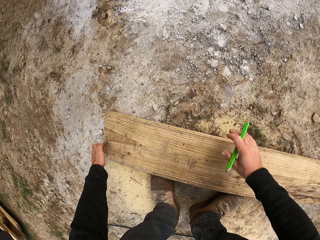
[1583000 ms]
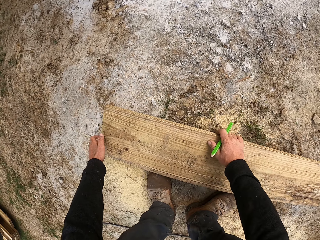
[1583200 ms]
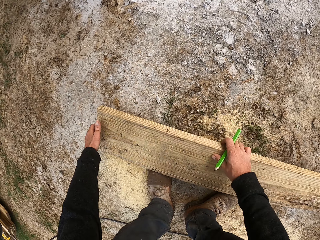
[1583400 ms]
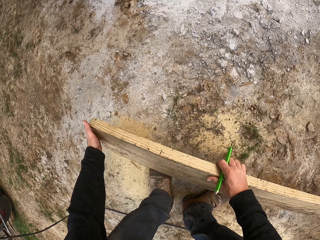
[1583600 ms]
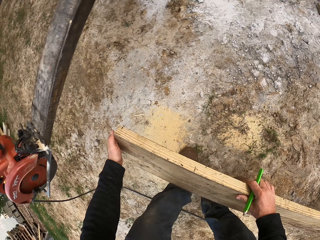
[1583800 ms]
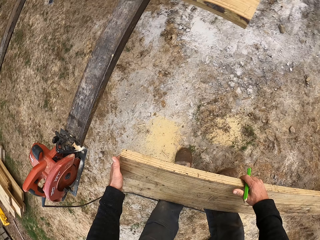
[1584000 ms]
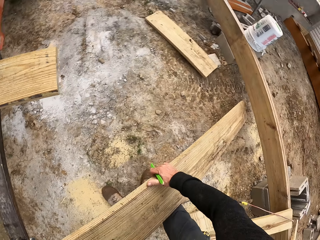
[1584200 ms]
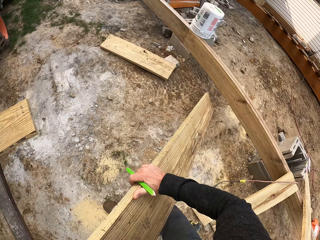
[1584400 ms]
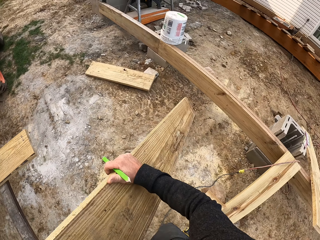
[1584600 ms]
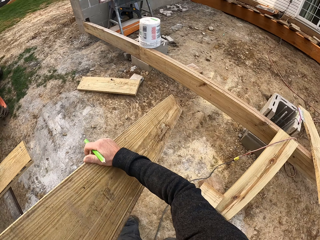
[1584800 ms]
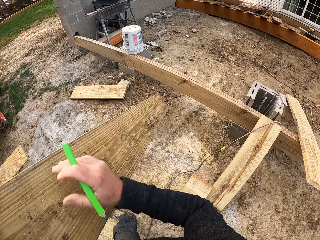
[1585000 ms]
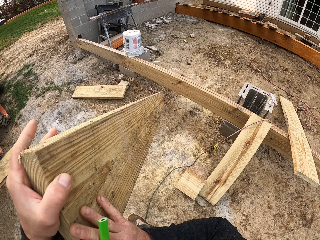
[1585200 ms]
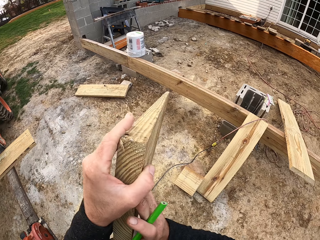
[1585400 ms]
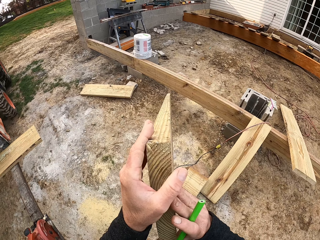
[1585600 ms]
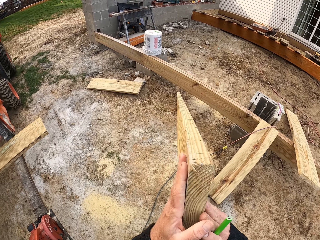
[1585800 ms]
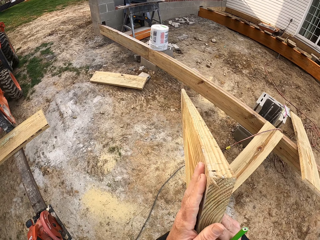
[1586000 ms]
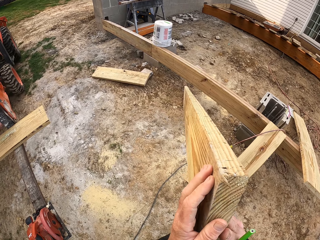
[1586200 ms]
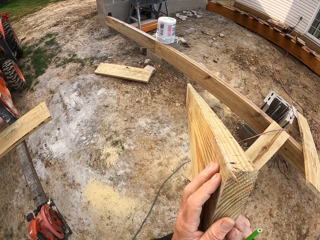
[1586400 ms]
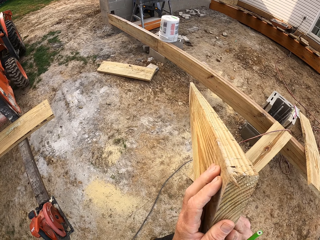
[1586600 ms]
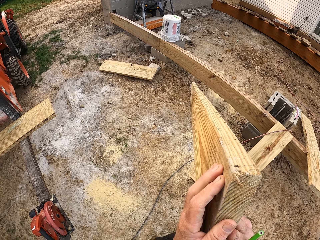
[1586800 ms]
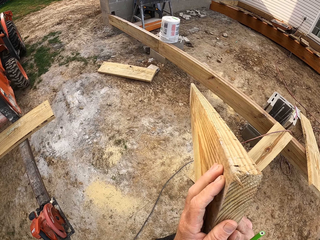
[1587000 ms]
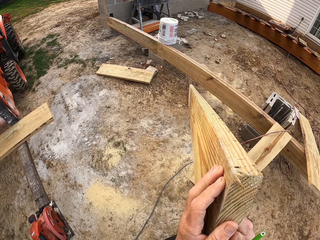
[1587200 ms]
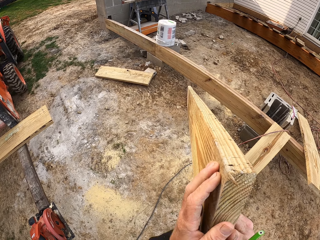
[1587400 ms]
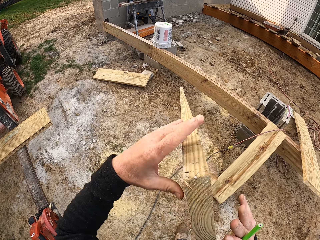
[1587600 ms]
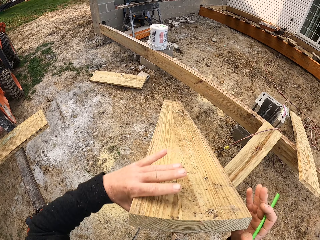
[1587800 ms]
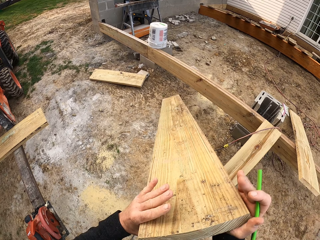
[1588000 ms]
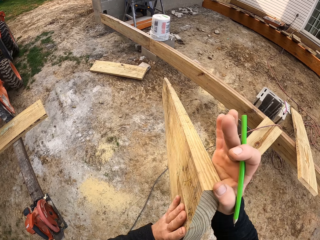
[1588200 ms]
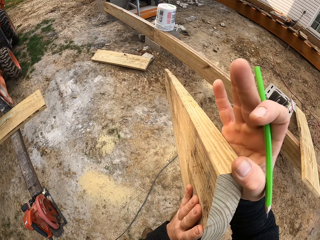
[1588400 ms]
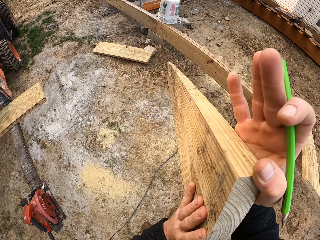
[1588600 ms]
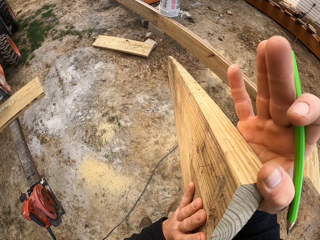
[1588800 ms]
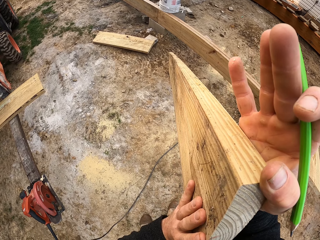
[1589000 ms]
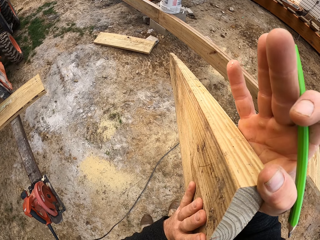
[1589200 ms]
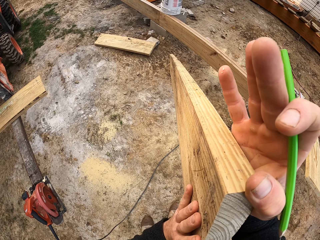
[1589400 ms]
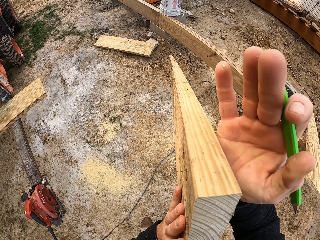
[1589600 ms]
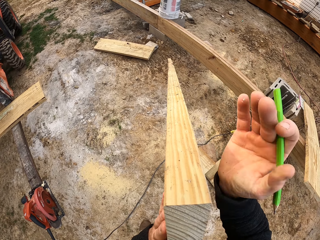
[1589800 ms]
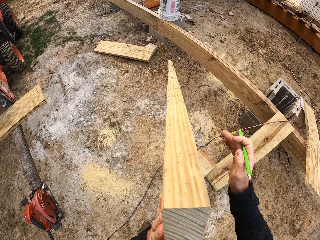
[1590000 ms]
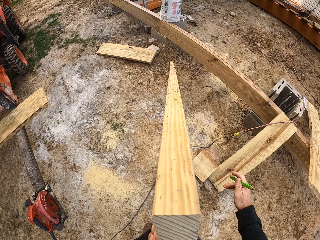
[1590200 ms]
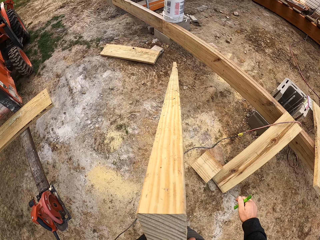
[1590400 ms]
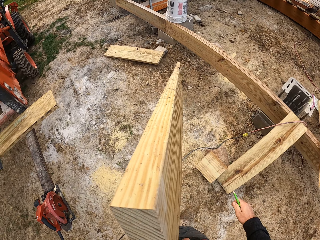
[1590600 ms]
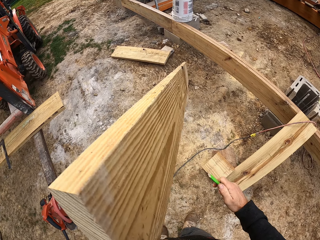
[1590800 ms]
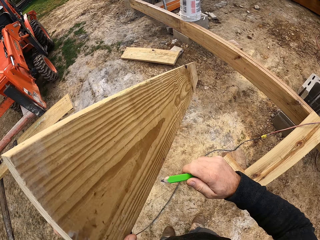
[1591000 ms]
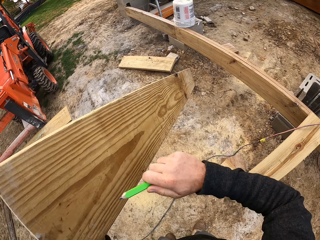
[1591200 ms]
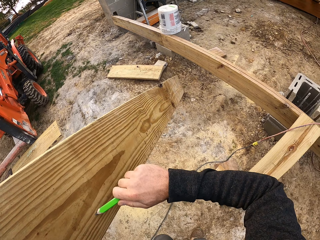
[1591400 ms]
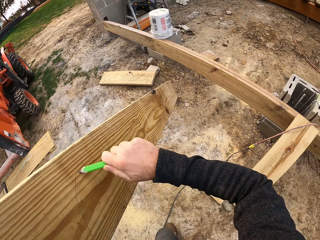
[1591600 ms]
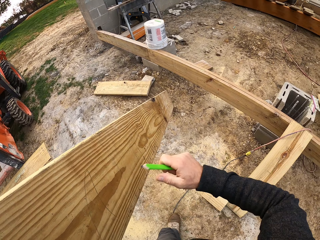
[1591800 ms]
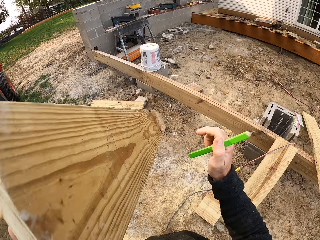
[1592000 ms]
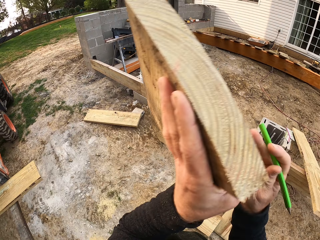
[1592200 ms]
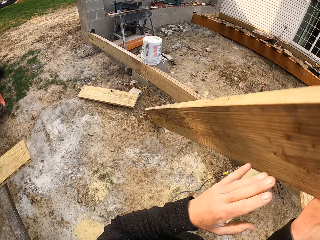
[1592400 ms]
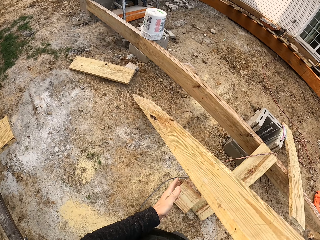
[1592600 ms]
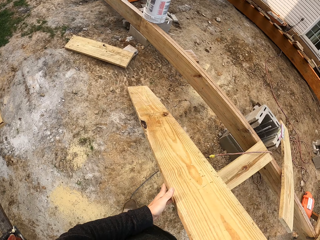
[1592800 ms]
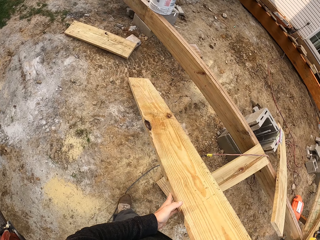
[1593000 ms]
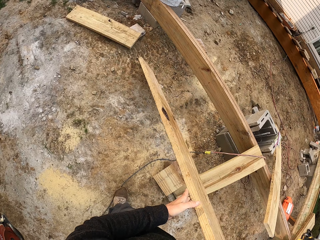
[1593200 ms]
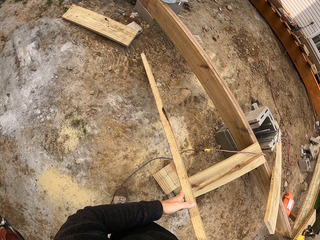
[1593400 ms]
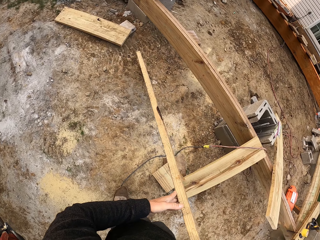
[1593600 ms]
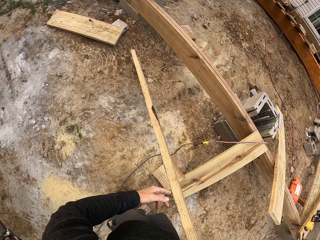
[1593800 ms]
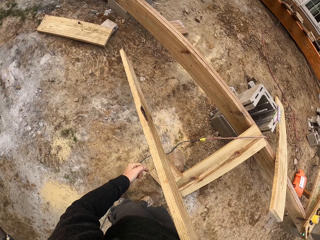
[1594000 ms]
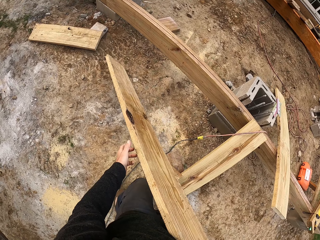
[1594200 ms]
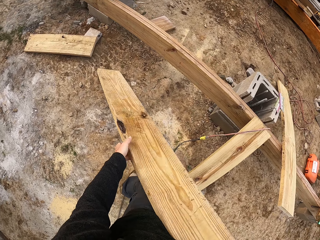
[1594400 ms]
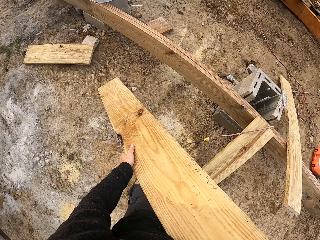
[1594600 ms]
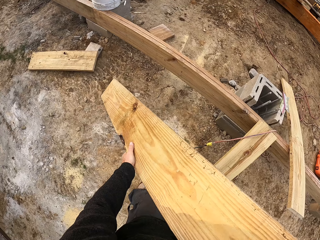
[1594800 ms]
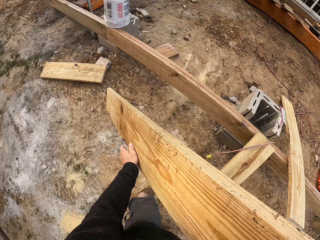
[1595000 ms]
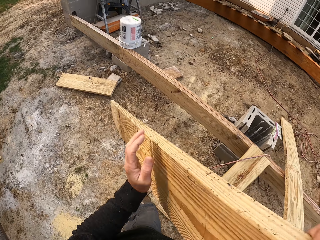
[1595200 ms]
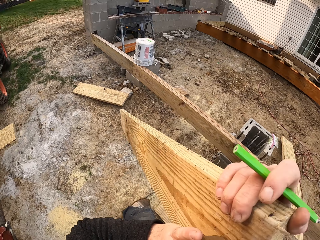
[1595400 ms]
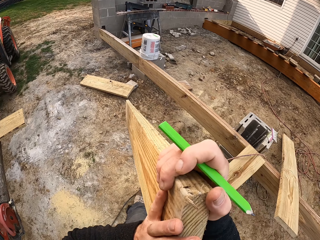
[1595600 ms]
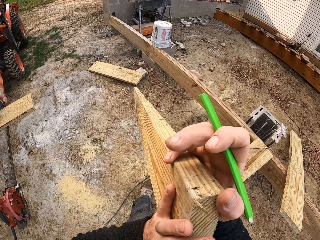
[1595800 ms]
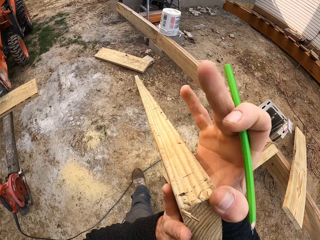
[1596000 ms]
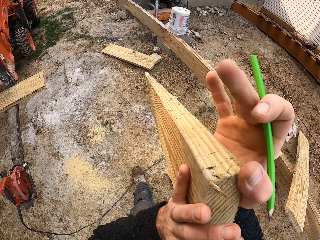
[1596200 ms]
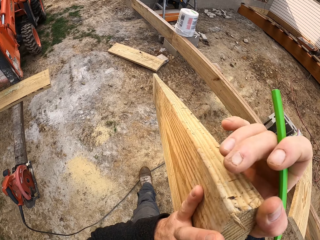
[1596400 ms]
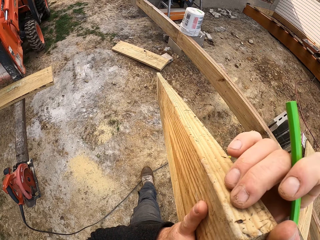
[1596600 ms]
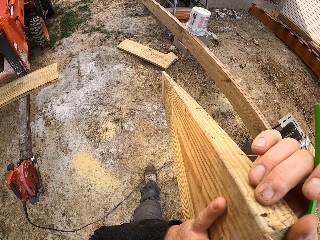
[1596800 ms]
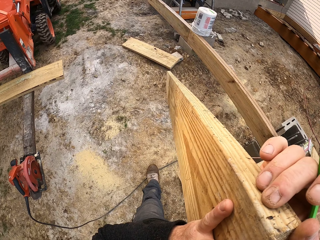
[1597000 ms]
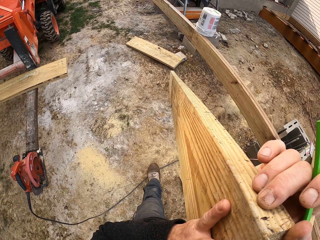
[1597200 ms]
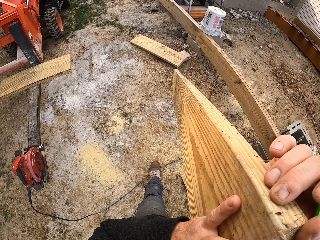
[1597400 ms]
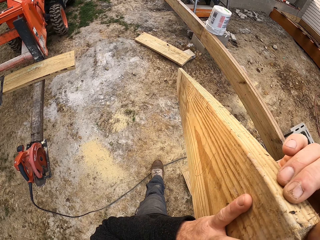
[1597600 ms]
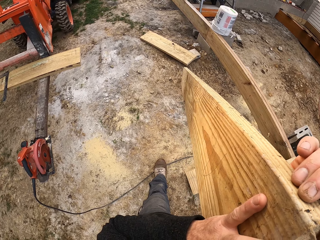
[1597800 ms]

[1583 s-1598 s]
The camera wearer holds the wood. He picks up the wood. He lifts the wood. He looks at the wood. He marks the wood. He turns the wood. He looks at the wood. He puts down his hand. He holds the wood. He moves the wood. He writes on the wood. He turns the wood. He puts down the wood. He looks at the wood. He lifts the wood. He looks at the wood.

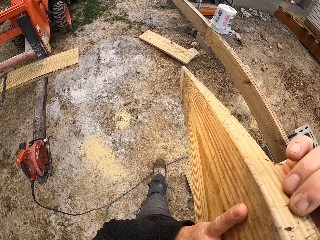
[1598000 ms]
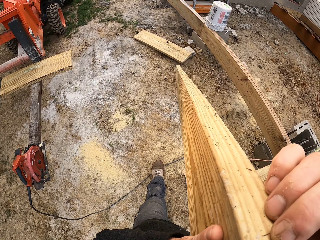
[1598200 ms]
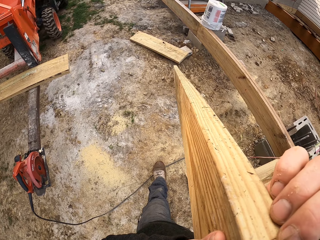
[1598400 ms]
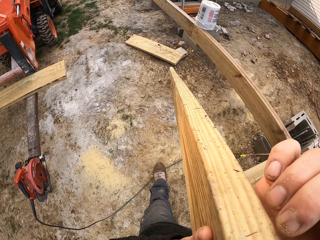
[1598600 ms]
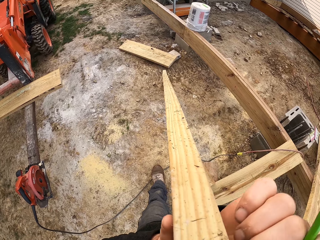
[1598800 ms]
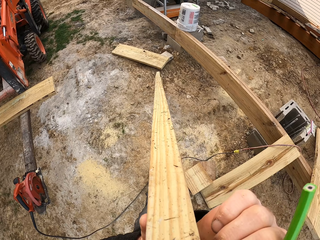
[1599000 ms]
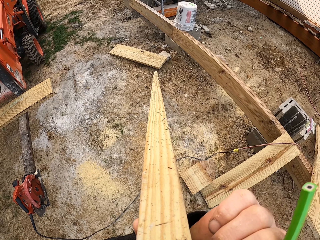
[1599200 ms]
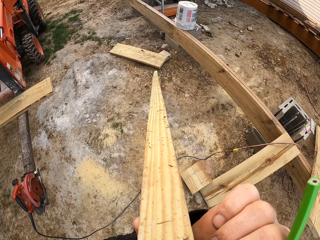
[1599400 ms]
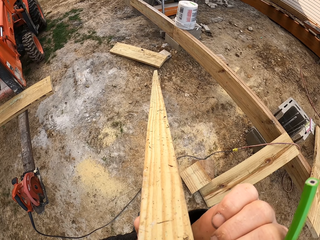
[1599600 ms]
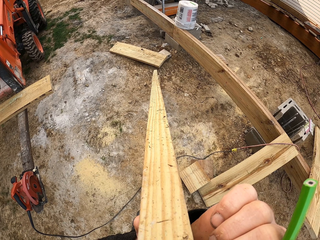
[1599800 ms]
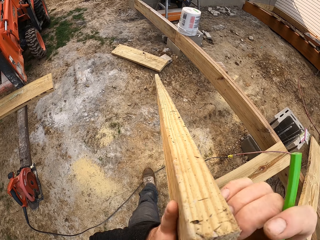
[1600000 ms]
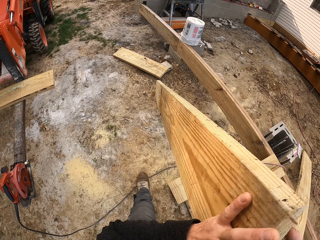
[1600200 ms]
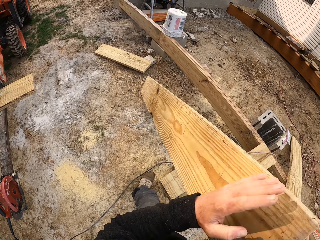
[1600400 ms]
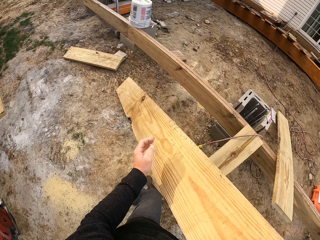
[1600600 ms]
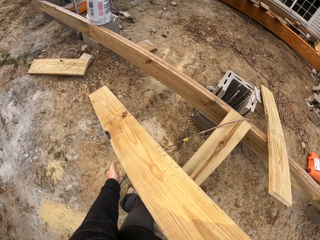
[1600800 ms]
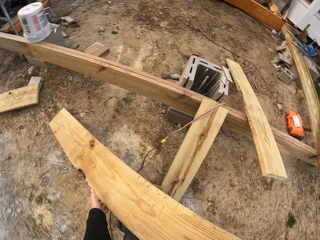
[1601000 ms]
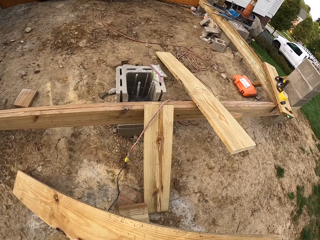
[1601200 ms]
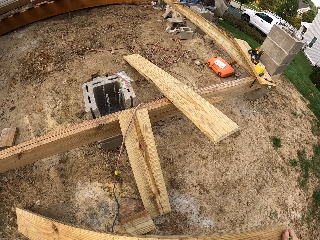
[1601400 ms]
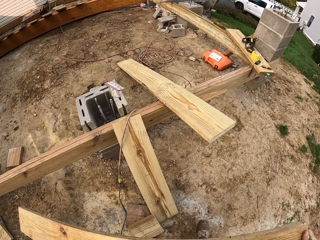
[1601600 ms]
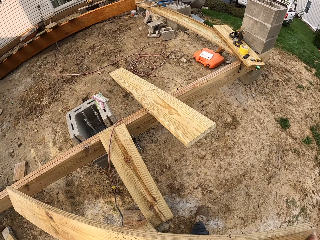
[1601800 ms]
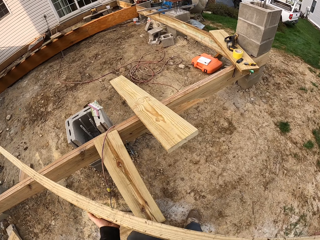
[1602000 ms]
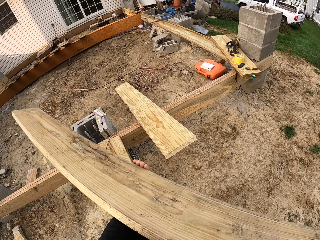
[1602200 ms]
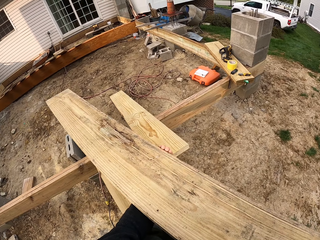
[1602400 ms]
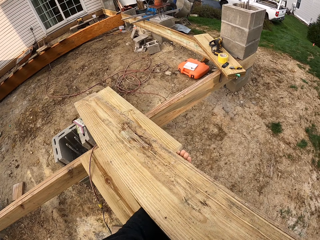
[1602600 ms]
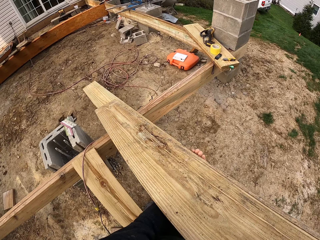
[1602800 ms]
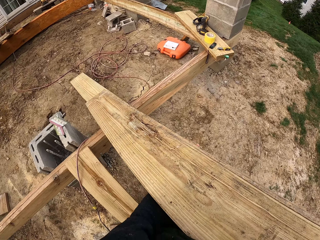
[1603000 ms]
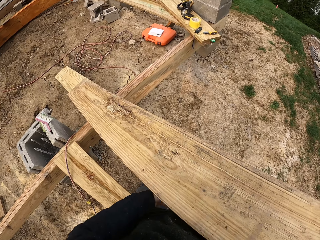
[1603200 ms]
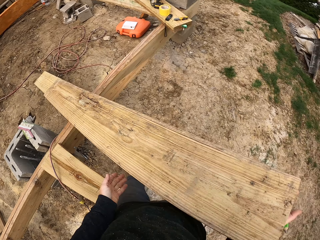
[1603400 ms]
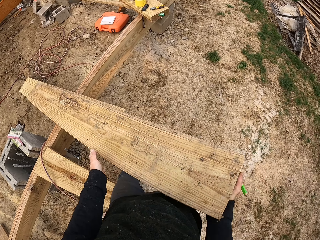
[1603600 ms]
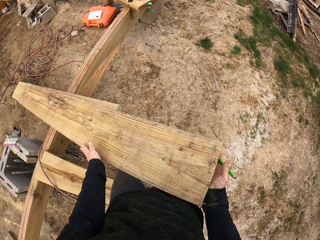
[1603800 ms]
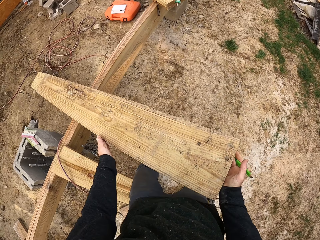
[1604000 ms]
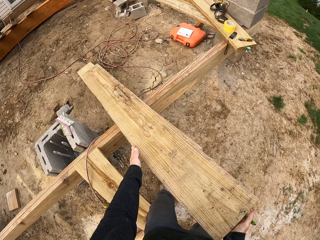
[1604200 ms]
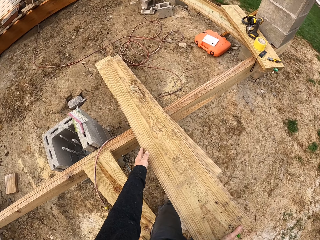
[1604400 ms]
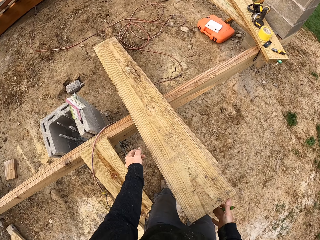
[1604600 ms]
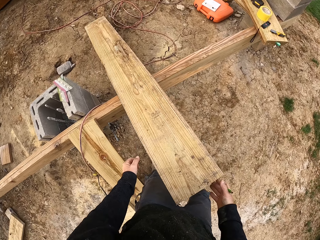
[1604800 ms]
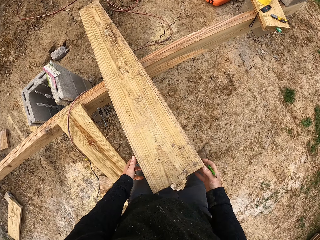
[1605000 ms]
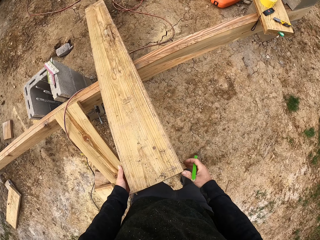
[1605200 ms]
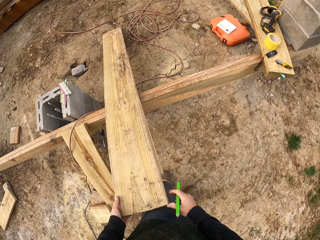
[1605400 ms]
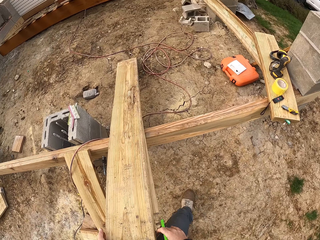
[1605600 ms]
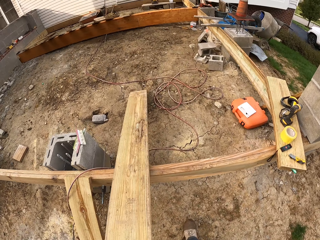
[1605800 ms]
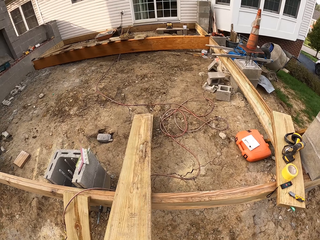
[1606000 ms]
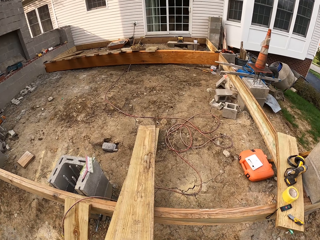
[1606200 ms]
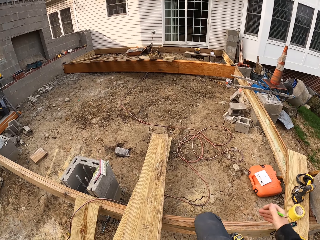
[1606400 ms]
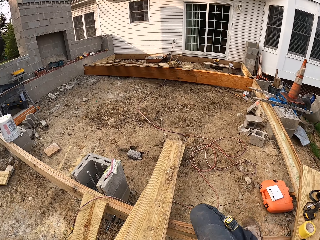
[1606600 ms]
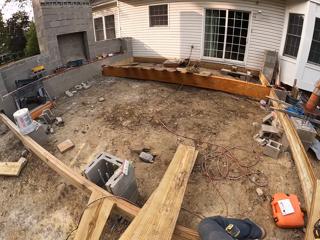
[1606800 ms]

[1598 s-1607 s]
The camera wearer holds the wood. They put down the wood. They lift the wood. They carry the wood. They place the wood on the lumber.
